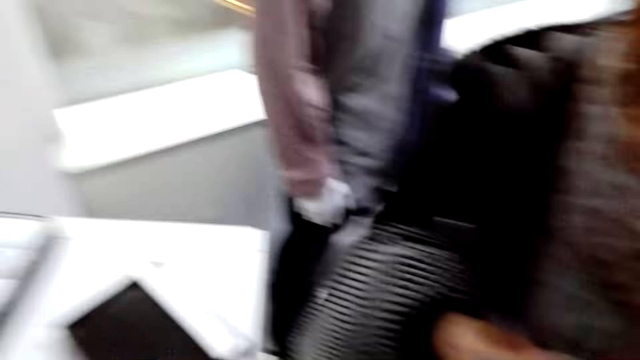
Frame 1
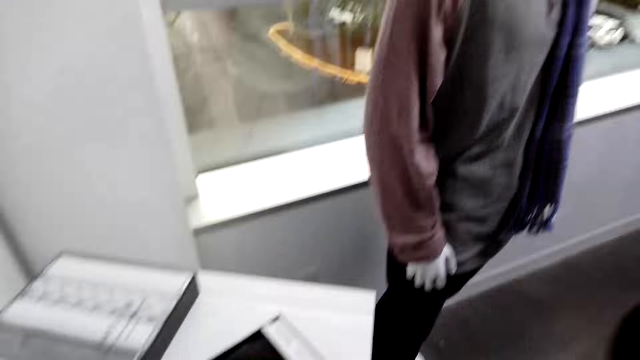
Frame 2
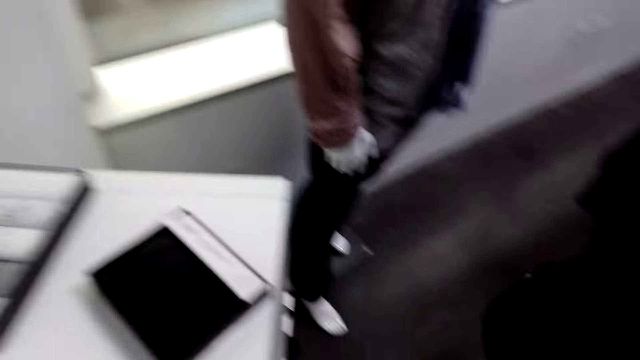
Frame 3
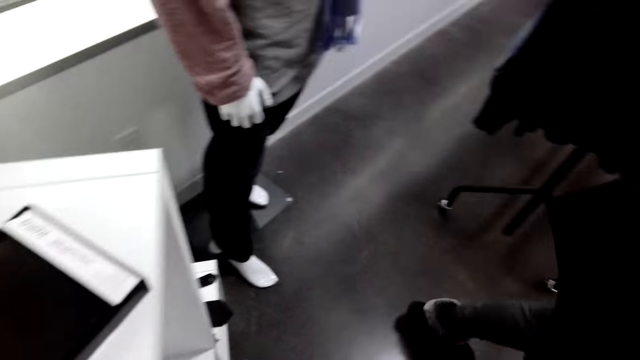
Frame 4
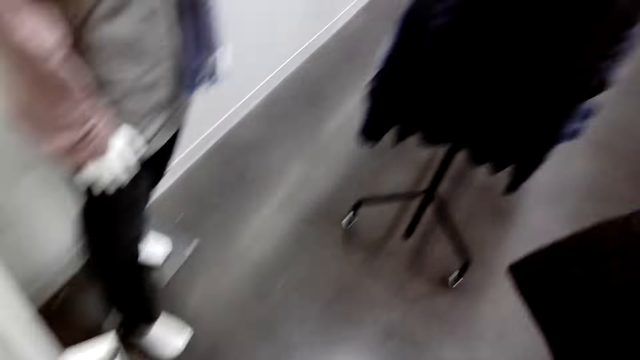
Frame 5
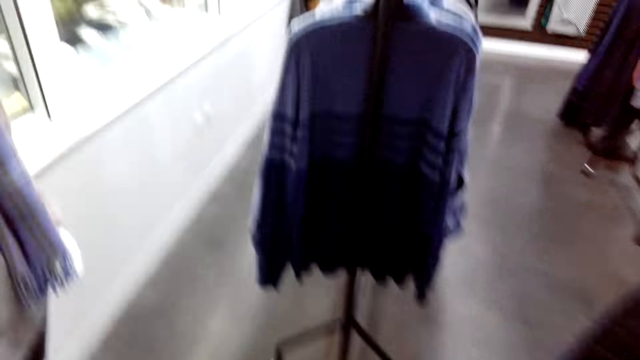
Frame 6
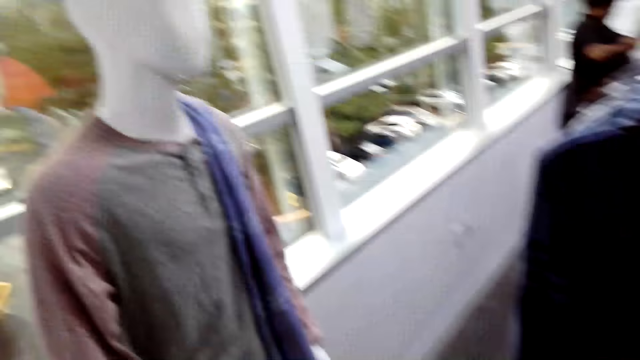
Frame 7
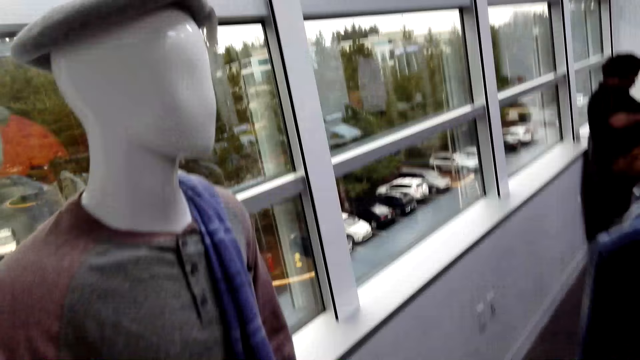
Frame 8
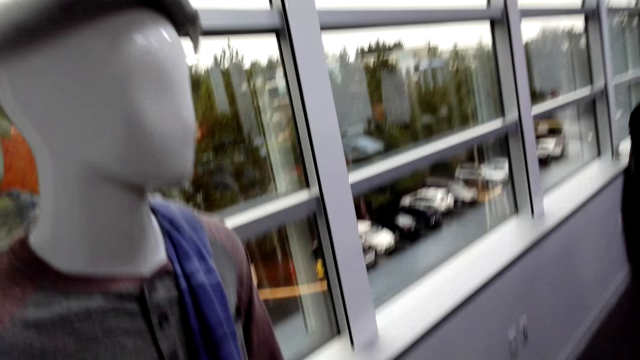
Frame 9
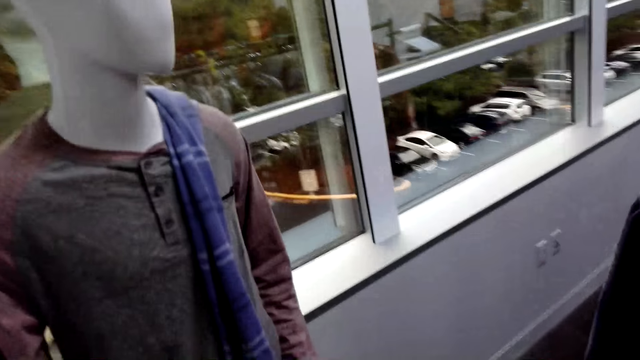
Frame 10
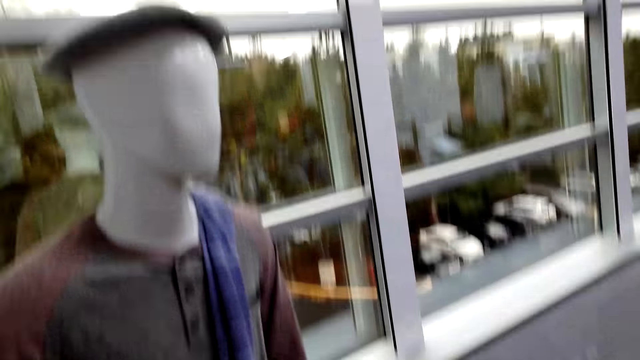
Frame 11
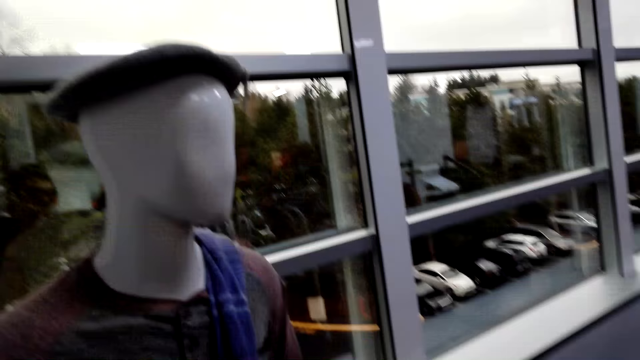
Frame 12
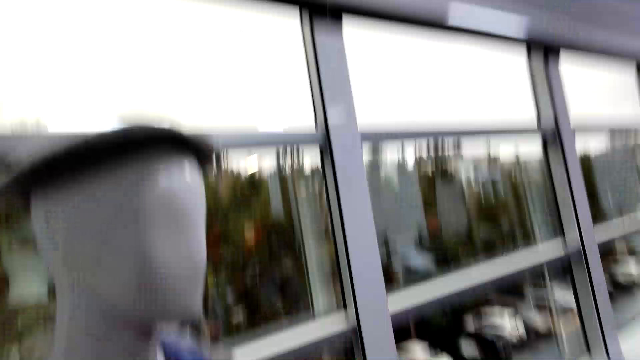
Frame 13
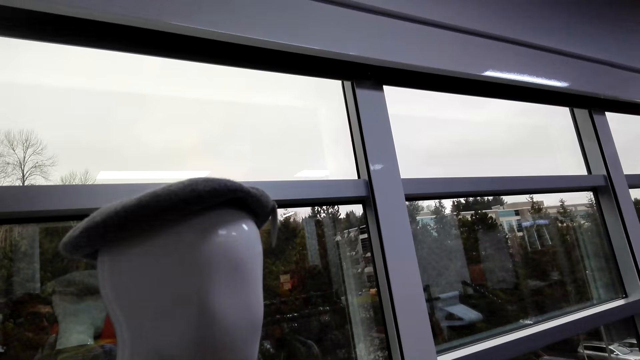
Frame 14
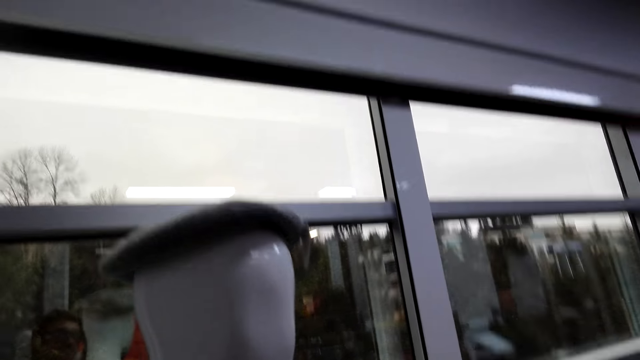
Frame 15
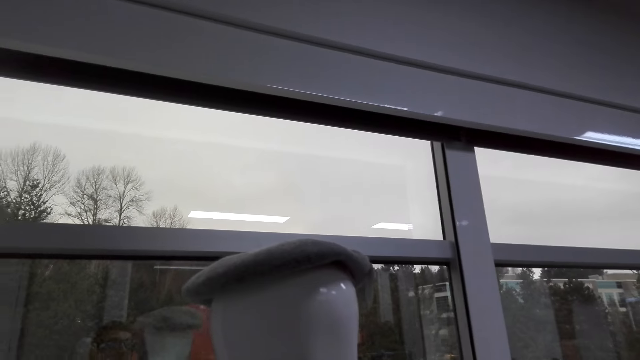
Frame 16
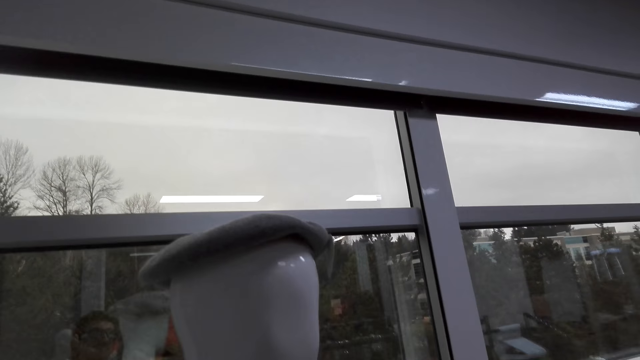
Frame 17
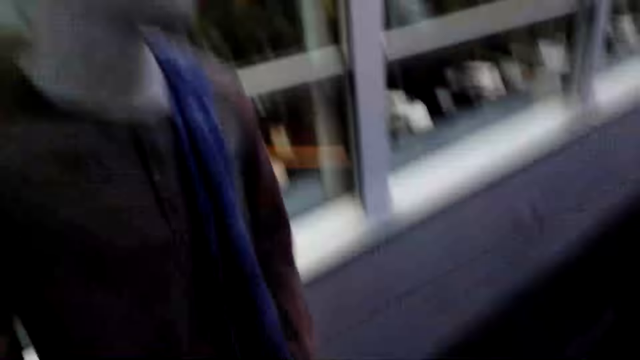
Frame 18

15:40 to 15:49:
A woman walks in a shop. The camera wearer looks at a scarf on a dummy.

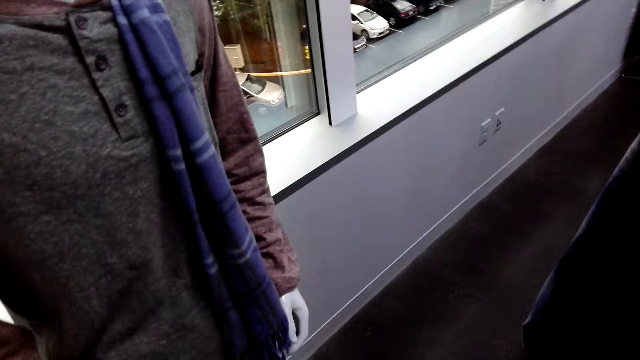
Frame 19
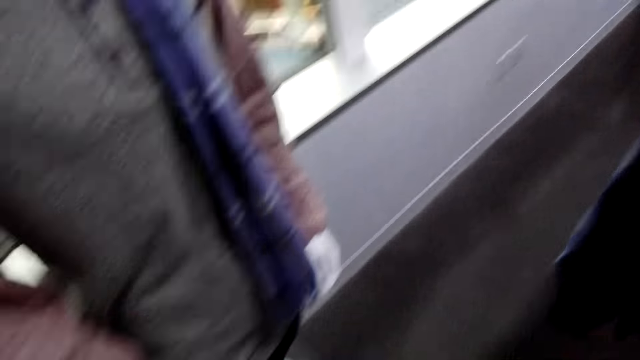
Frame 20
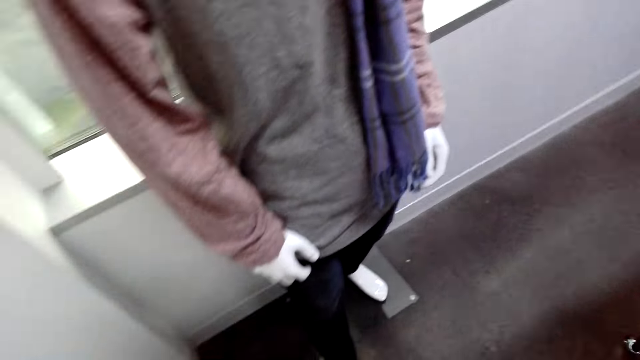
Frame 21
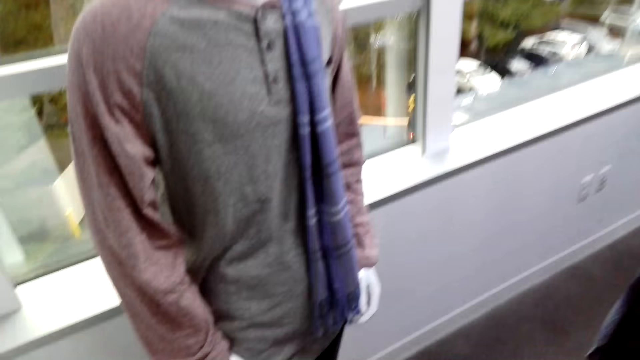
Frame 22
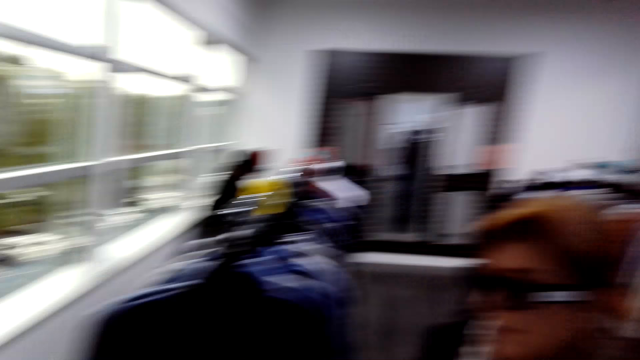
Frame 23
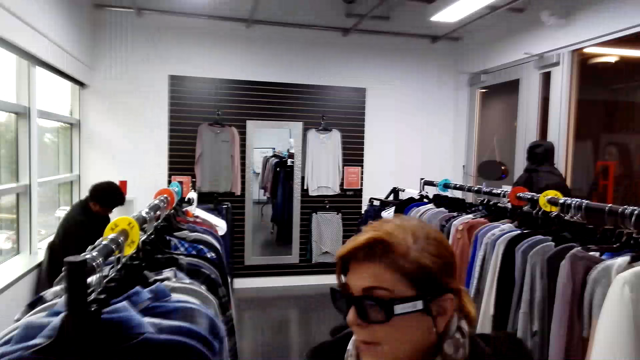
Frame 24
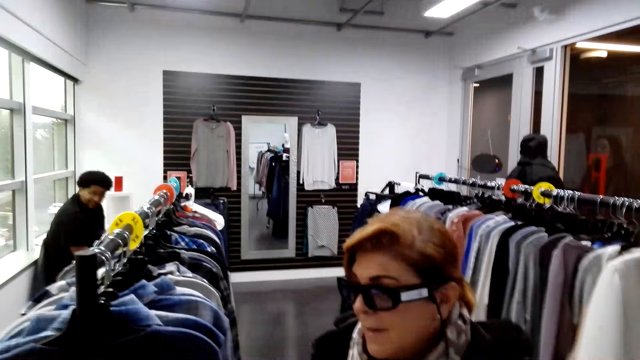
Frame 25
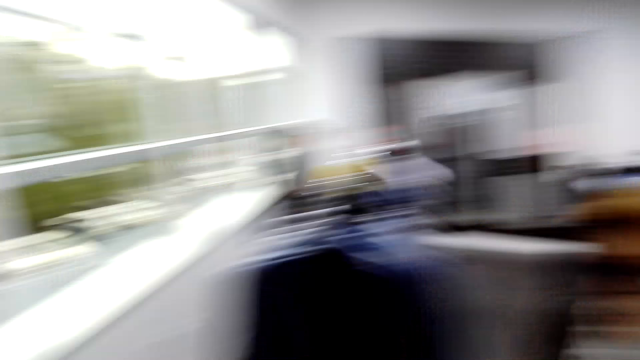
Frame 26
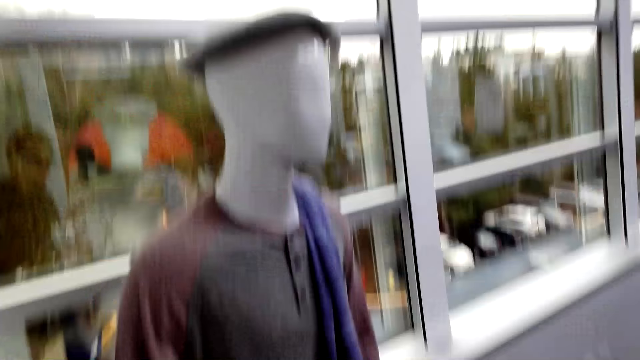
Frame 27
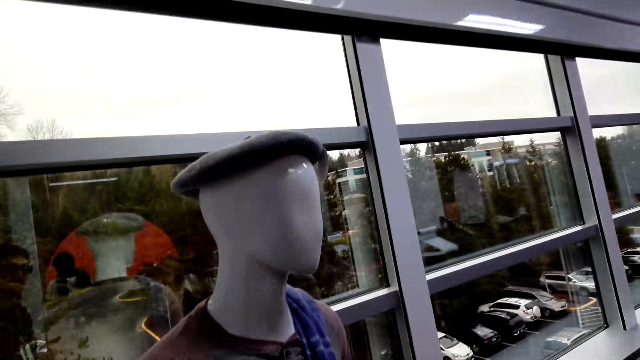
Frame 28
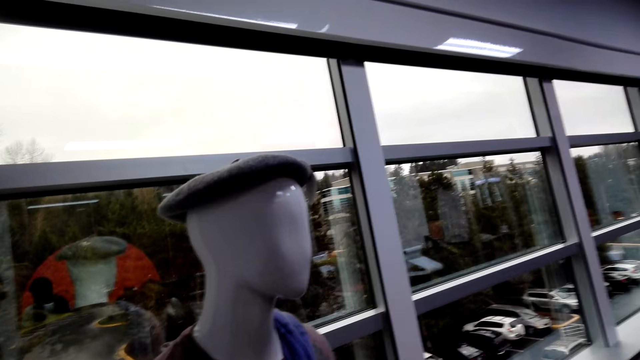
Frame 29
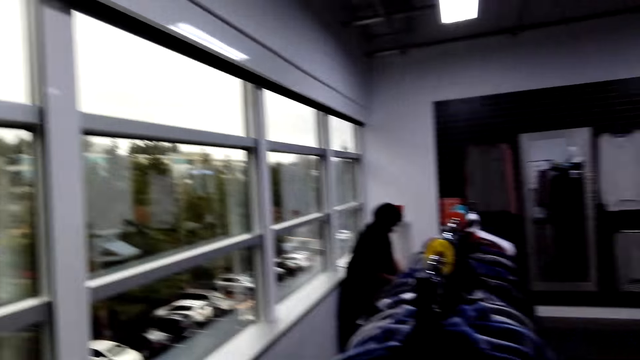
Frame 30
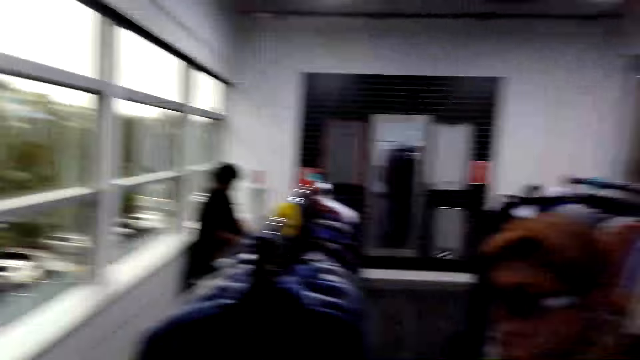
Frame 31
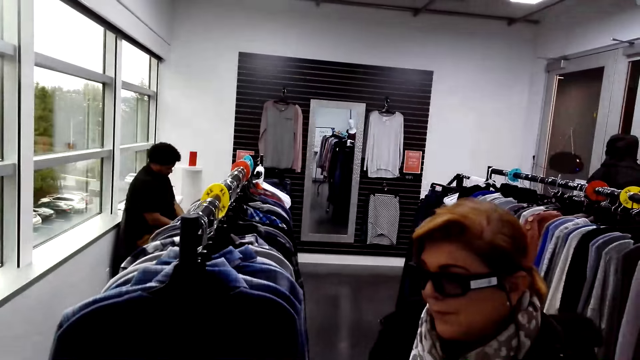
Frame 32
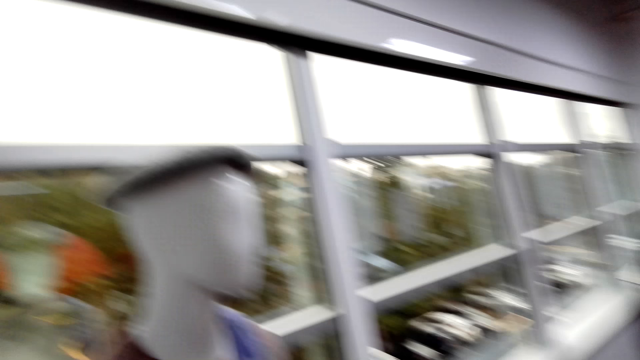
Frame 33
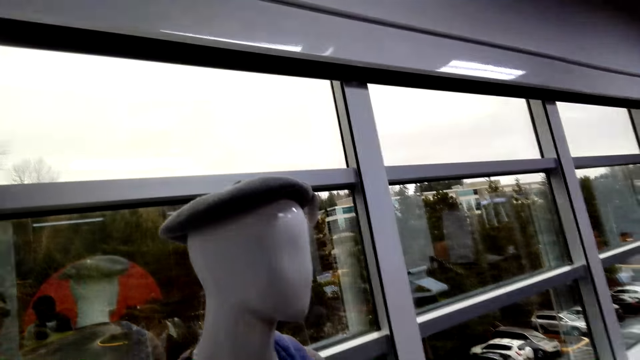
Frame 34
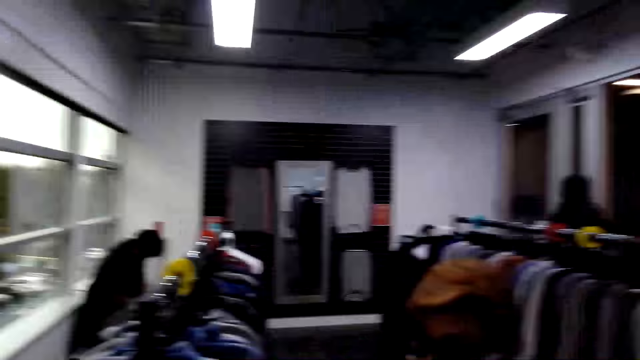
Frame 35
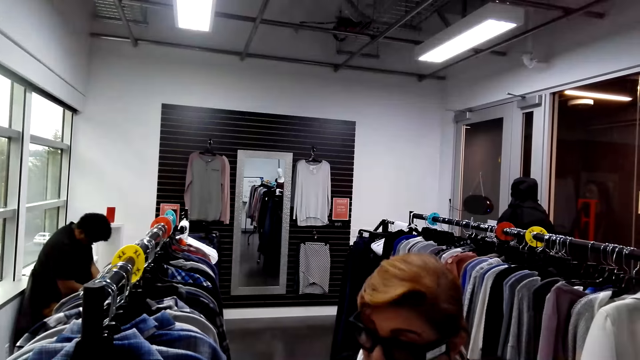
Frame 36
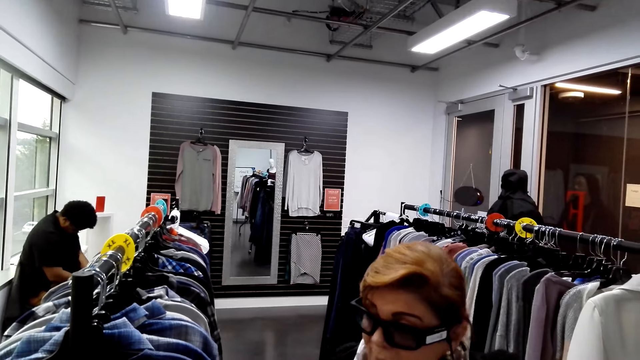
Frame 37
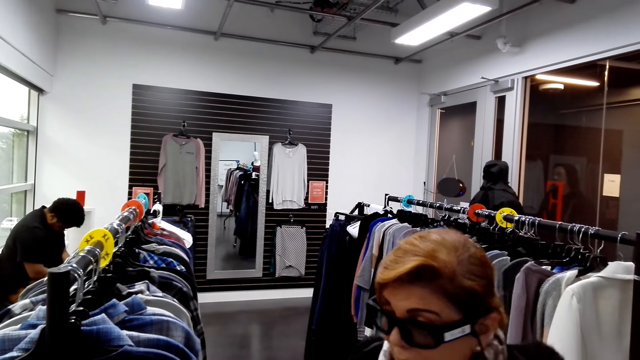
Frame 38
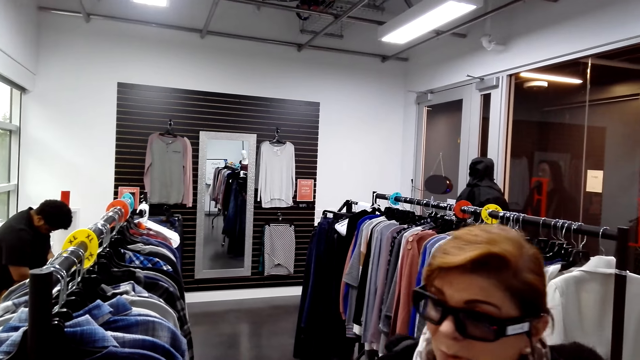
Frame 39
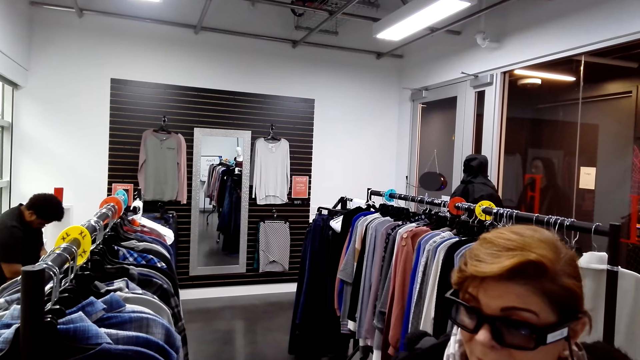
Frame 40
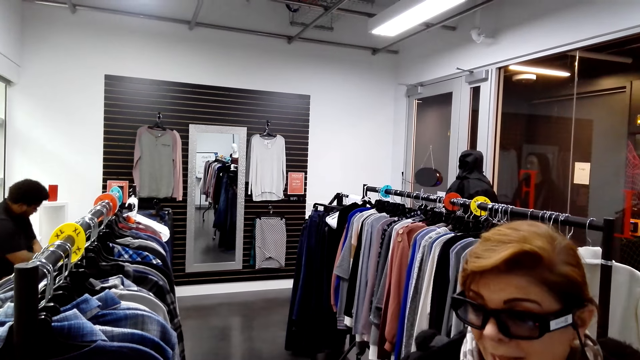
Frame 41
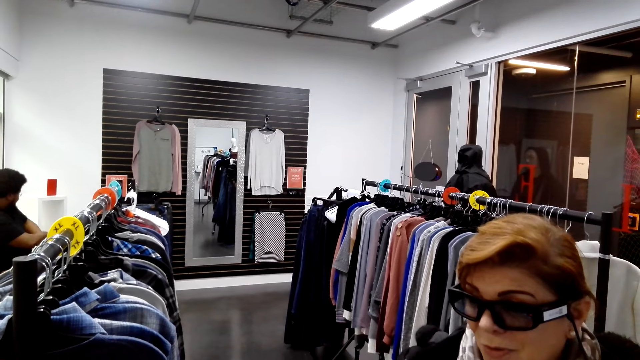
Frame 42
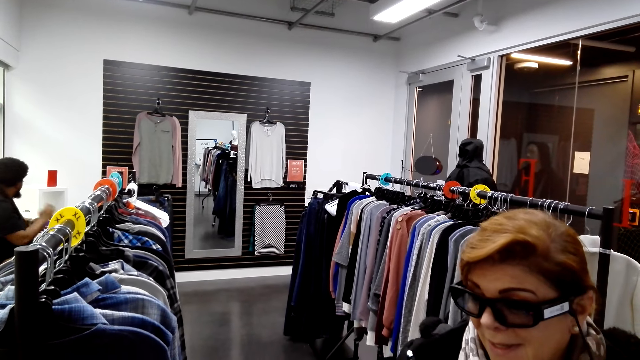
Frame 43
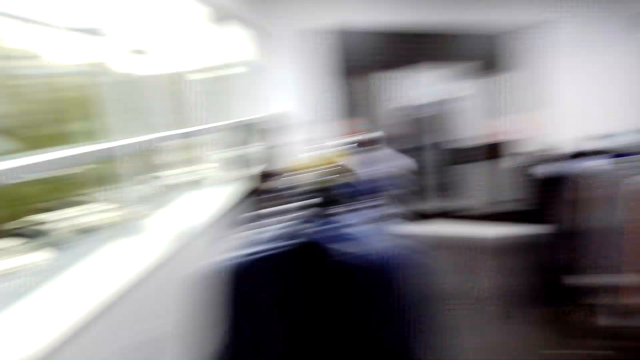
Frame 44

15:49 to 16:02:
A woman stares at a scarf on a dummy.
